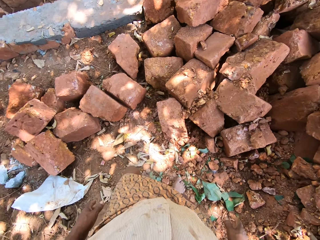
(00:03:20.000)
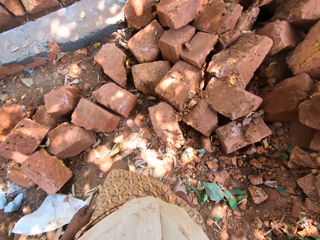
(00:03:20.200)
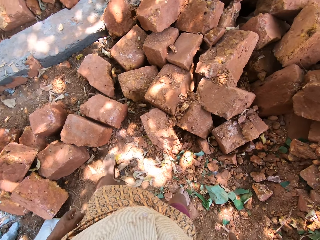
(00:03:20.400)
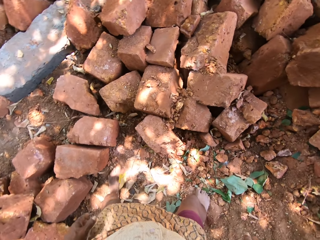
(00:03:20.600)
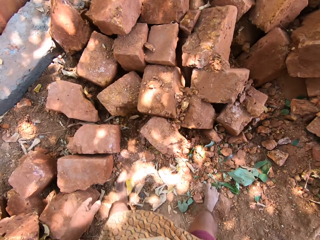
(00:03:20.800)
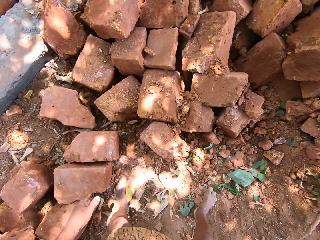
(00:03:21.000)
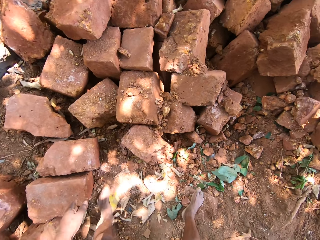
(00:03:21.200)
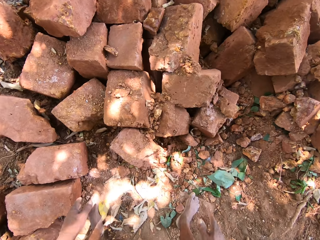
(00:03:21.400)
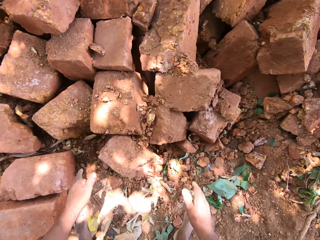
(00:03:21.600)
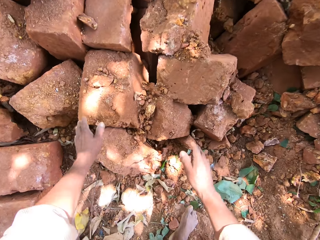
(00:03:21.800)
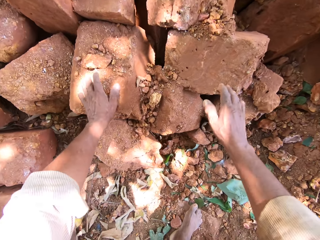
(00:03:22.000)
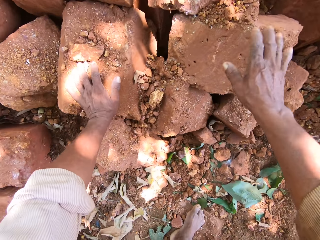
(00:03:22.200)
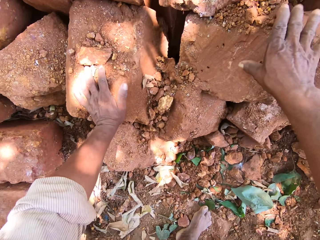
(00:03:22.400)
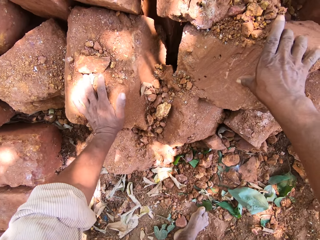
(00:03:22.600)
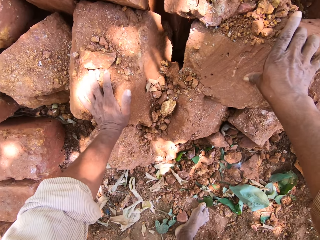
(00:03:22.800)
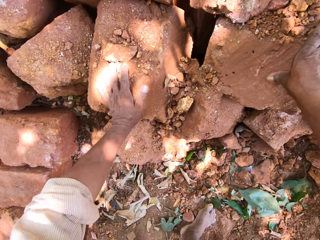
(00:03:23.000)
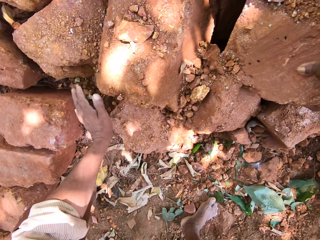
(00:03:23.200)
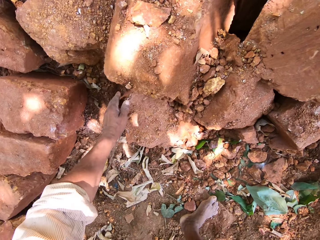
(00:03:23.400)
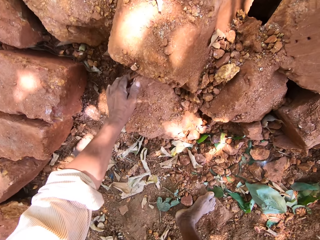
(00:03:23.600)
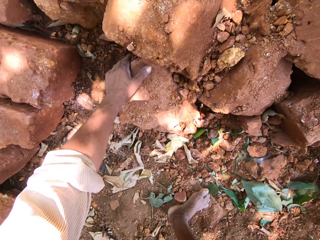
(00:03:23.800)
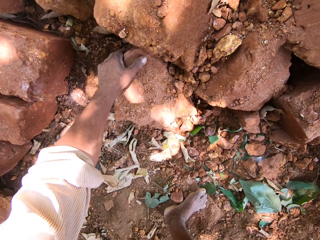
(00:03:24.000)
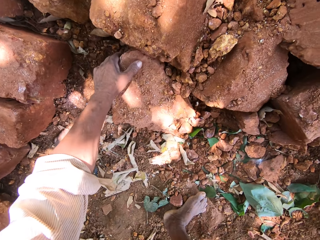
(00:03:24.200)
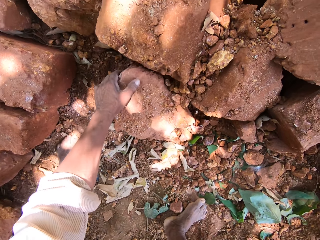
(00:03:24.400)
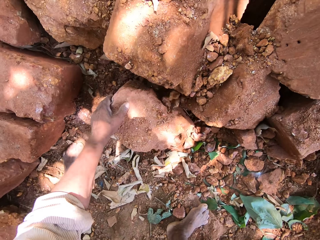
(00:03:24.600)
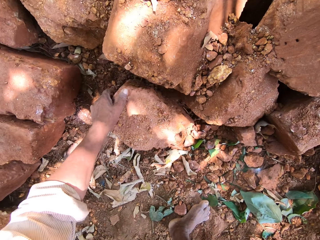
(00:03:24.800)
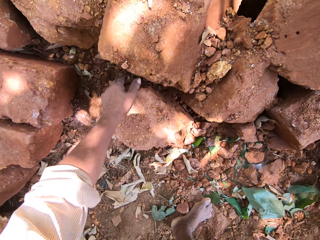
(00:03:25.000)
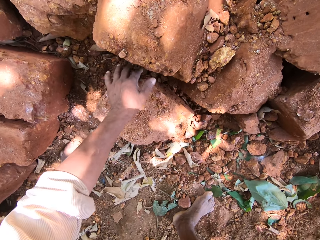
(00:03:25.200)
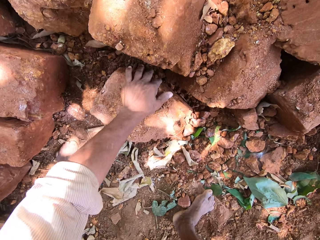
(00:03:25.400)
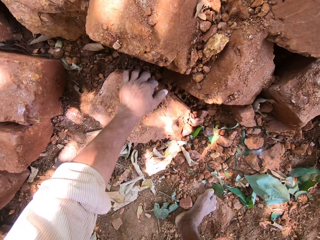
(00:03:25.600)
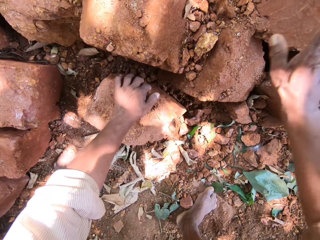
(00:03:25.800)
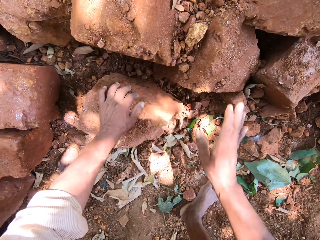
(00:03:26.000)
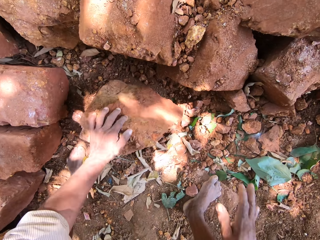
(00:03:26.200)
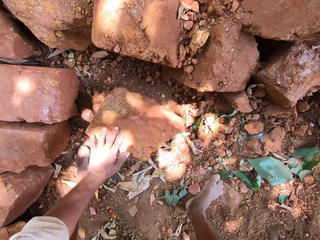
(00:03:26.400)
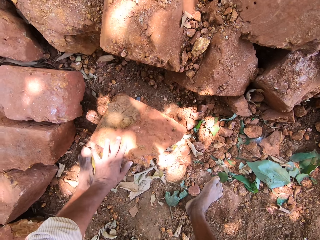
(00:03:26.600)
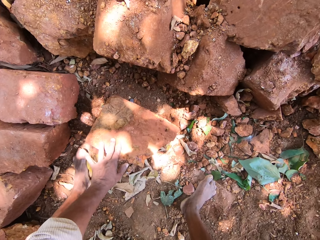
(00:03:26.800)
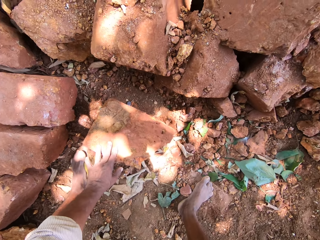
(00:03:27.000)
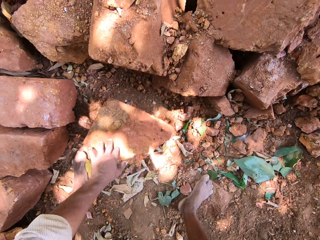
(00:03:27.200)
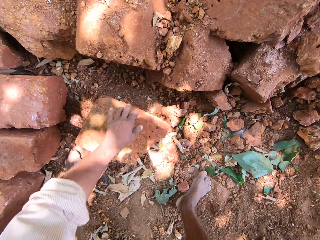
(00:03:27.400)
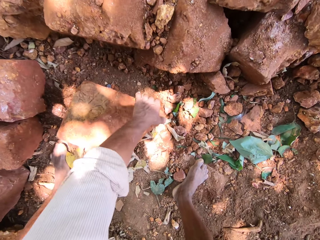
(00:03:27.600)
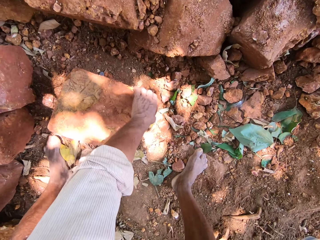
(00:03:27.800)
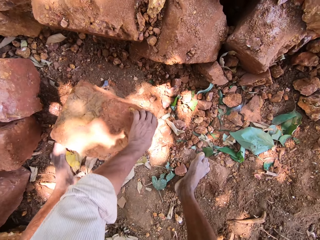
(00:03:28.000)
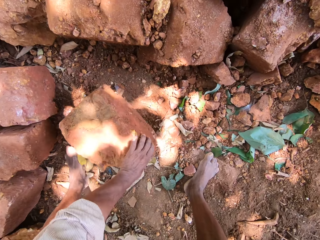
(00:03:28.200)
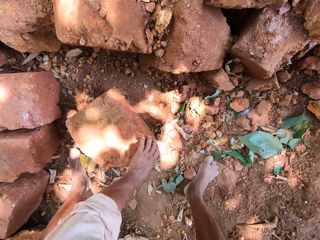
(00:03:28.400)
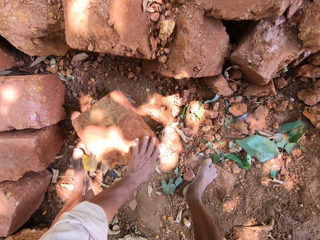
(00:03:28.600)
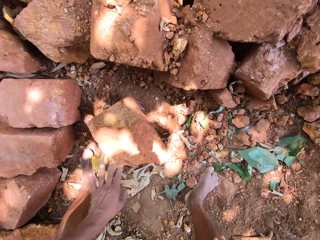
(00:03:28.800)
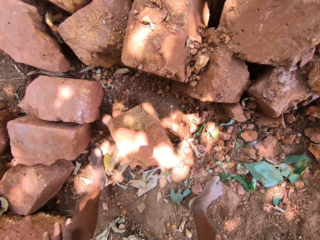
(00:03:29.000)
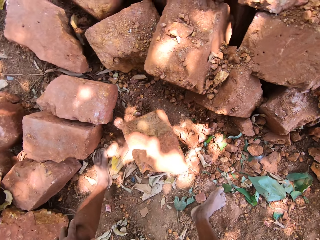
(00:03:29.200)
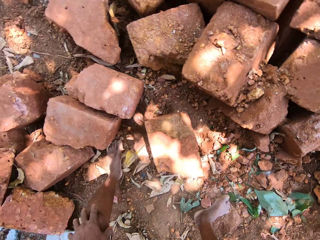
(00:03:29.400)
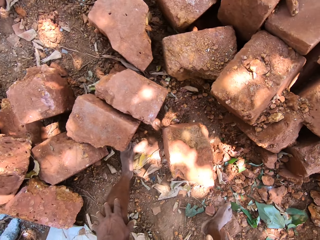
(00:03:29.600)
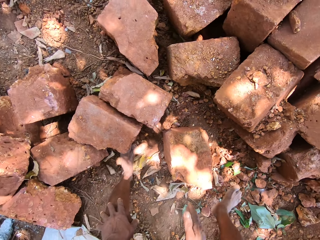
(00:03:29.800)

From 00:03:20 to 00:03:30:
The camera wearer puts a hand on a brick. He adjusts a stone on the ground with his left hand. He moves the brick.

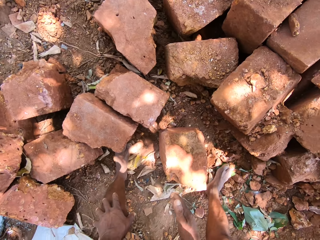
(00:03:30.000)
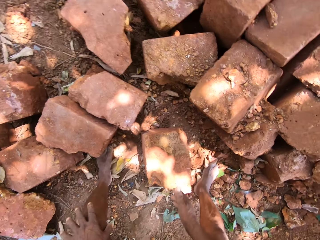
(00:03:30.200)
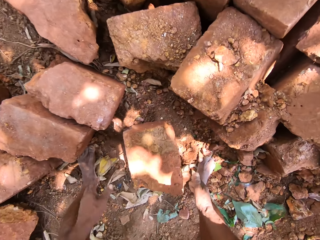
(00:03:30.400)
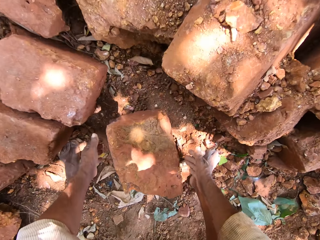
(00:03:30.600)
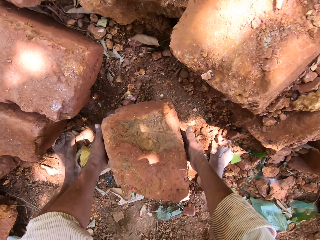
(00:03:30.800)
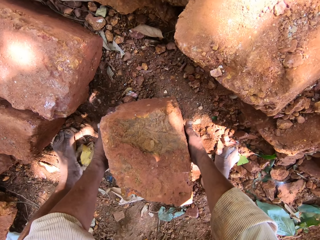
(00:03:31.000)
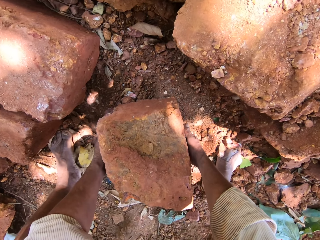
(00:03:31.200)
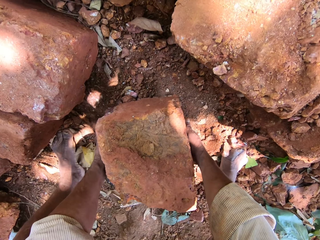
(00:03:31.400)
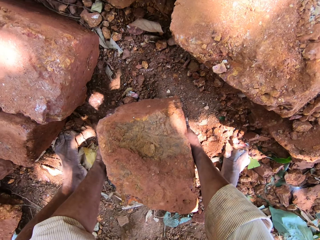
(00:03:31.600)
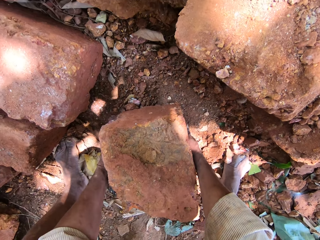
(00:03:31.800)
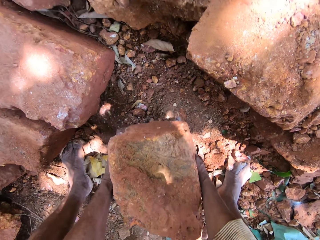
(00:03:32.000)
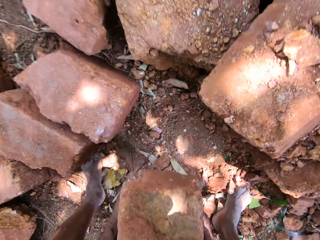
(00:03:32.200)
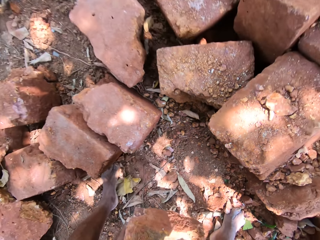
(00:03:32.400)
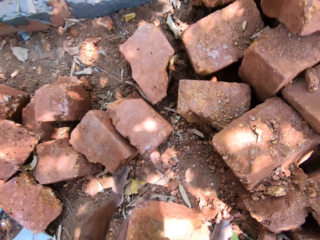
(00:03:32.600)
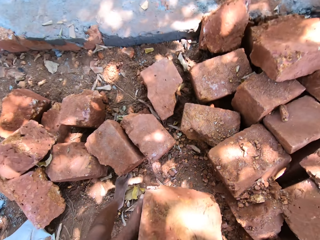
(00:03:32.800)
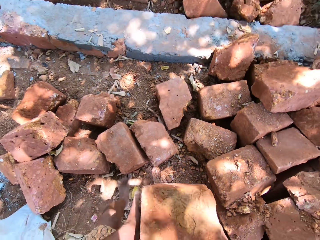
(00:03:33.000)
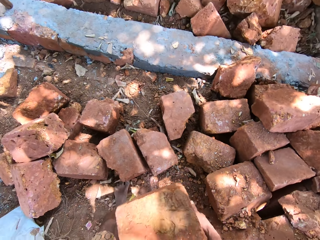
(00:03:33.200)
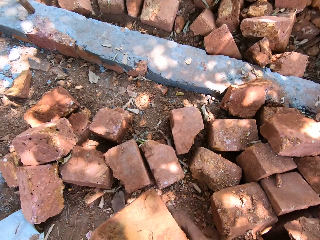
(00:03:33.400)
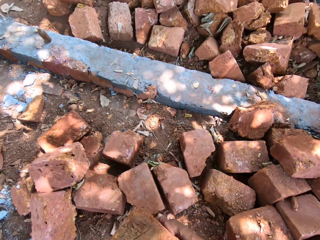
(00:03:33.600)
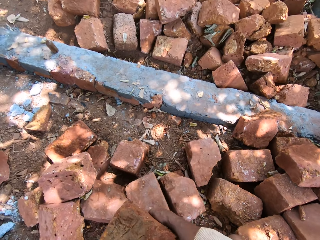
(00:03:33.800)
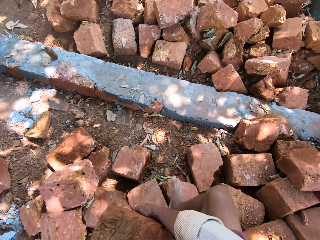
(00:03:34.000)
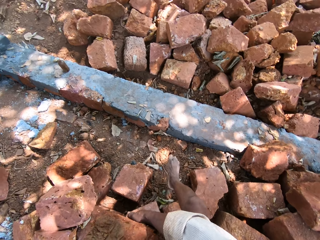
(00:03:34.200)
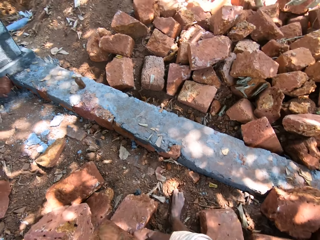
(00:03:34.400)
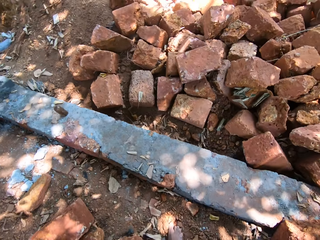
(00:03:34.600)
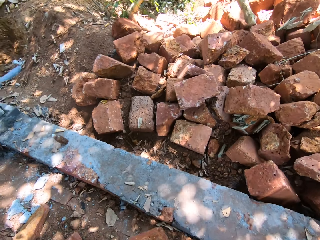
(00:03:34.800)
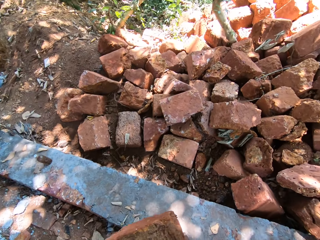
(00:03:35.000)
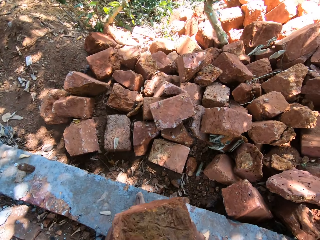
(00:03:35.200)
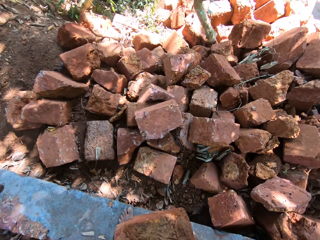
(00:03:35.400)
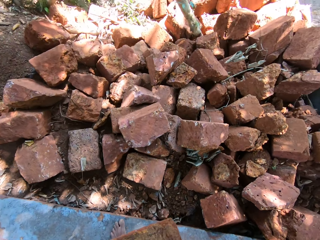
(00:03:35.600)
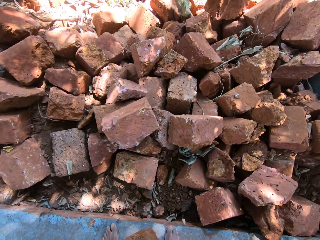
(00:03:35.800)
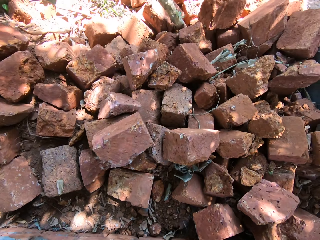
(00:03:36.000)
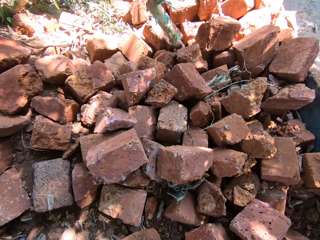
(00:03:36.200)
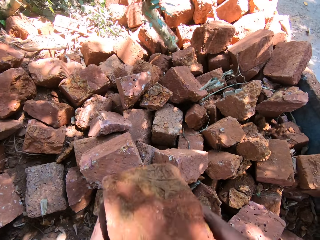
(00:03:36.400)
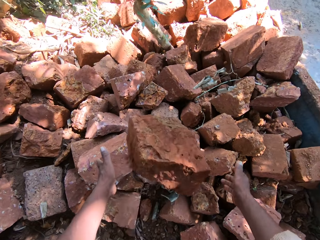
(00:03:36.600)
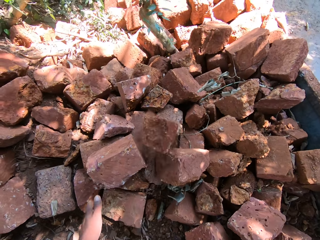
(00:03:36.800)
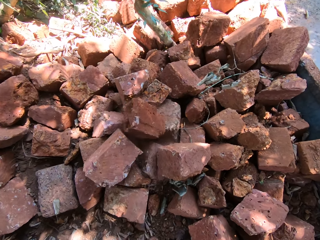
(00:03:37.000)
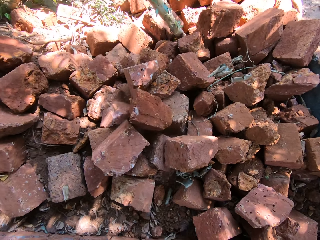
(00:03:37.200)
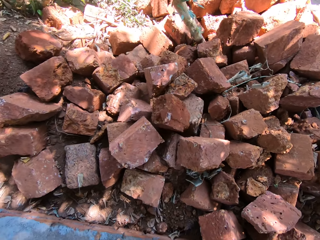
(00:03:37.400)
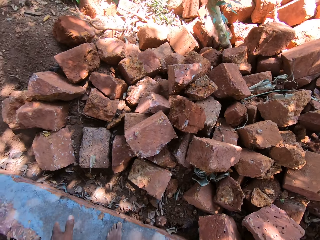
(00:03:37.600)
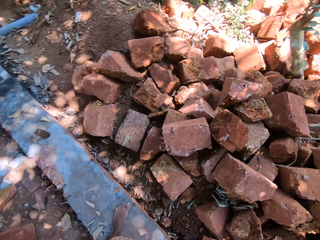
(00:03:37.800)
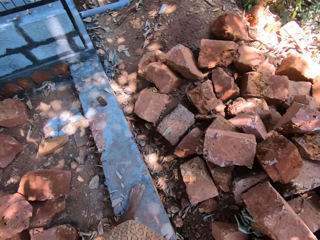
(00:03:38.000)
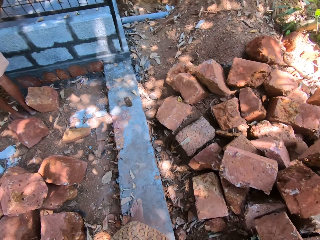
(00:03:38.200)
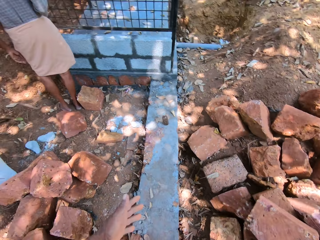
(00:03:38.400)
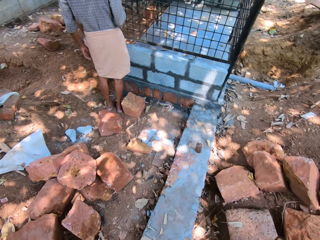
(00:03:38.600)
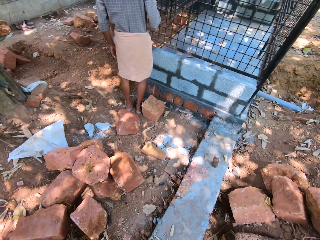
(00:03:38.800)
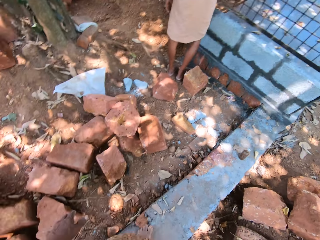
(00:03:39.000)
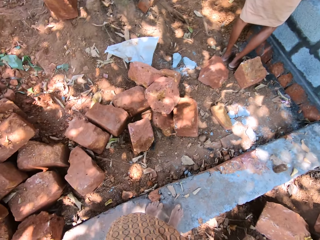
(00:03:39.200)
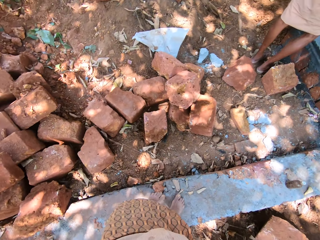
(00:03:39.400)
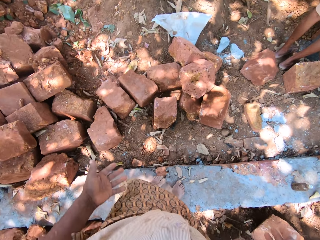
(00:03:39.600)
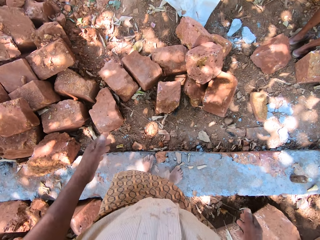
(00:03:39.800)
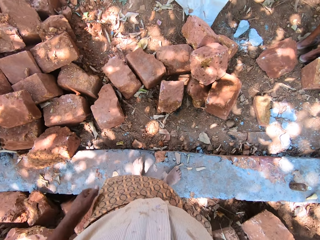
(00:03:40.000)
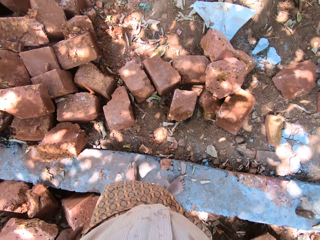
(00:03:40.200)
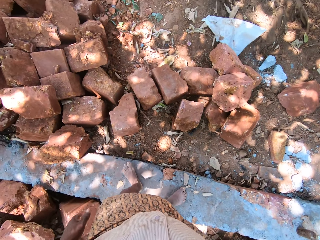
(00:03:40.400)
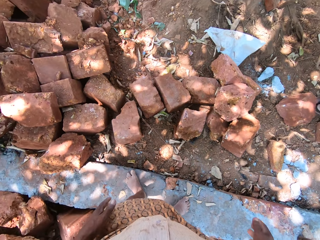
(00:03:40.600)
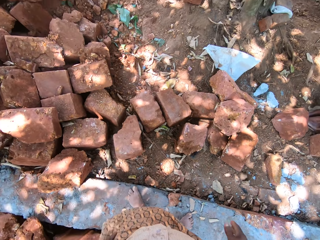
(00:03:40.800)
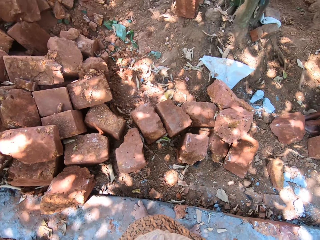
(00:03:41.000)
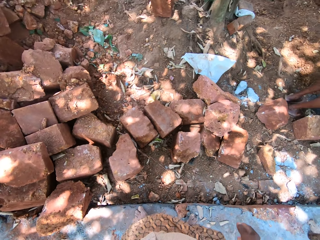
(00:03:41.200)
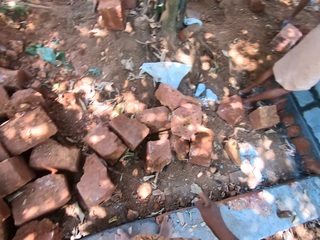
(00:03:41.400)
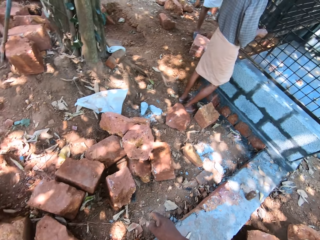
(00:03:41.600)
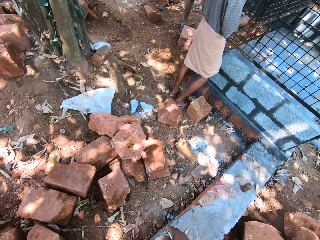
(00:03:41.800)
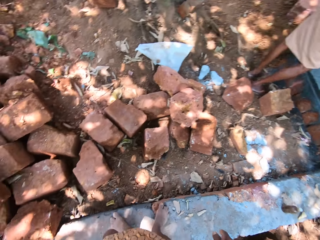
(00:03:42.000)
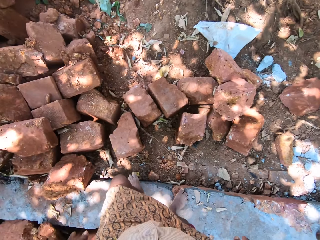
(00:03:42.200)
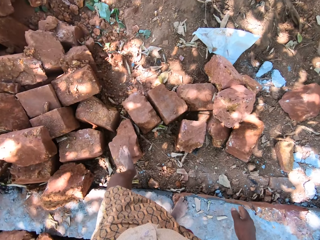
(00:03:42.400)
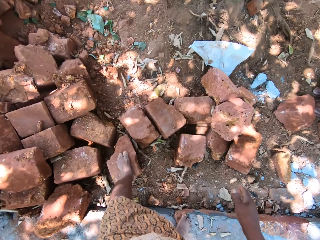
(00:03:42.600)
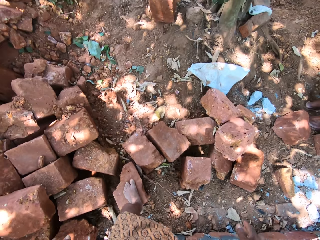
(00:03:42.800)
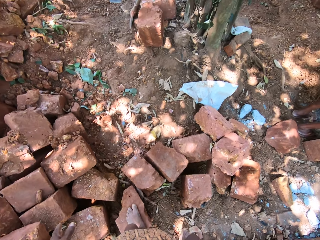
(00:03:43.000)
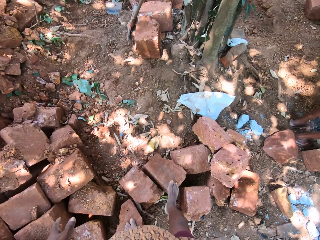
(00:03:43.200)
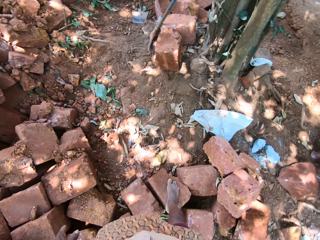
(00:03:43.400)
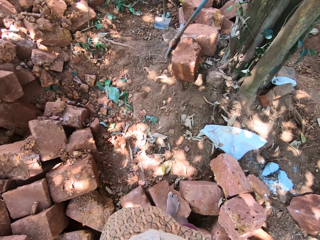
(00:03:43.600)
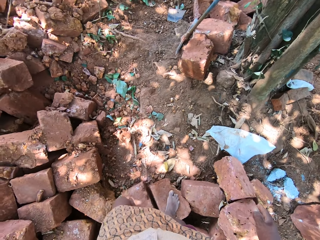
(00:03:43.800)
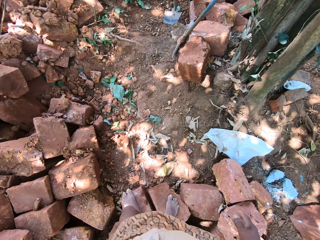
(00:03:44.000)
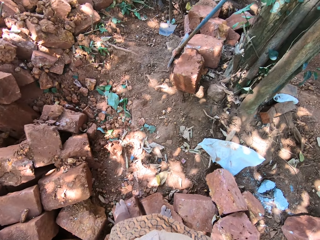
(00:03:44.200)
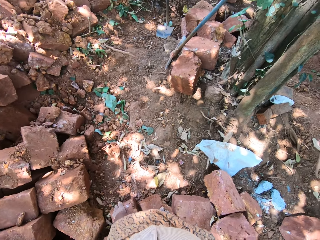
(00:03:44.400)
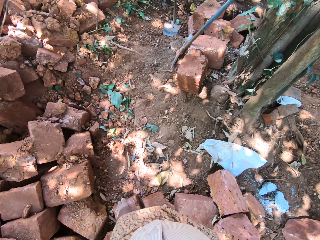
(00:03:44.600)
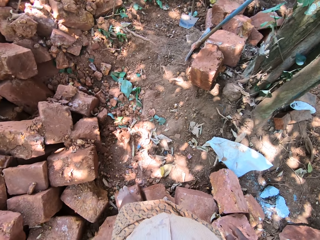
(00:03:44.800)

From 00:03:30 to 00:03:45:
The camera wearer picks the stone from the ground with his hands. He walks on bricks. He throws the stone on the ground with both hands. He walks on the bricks.
